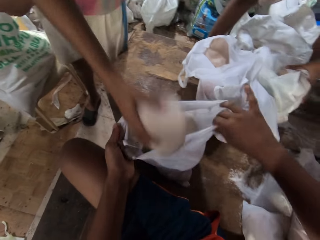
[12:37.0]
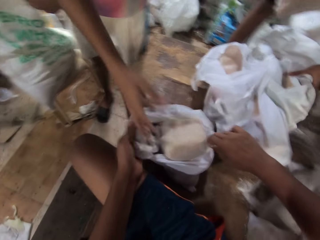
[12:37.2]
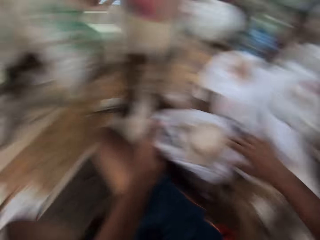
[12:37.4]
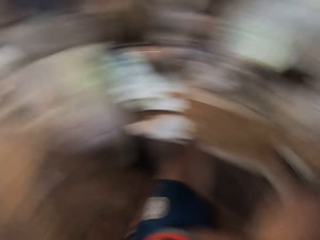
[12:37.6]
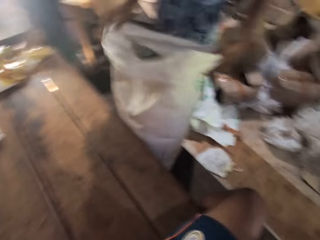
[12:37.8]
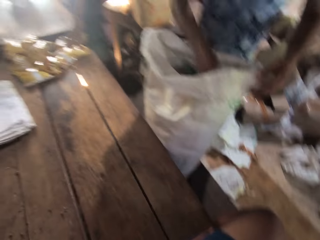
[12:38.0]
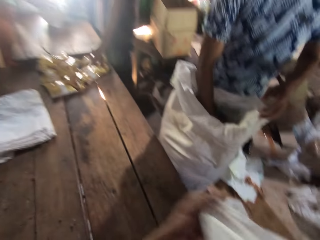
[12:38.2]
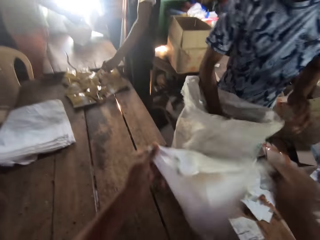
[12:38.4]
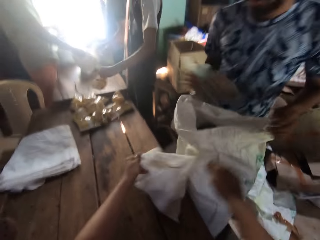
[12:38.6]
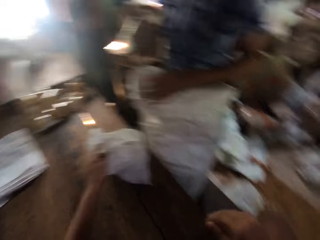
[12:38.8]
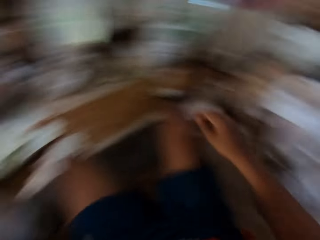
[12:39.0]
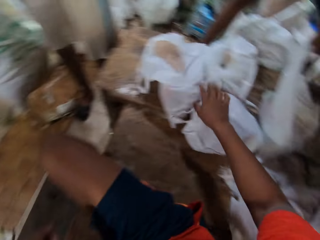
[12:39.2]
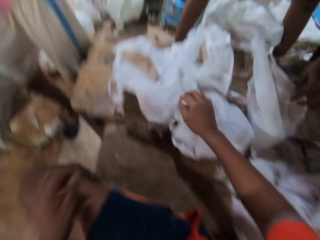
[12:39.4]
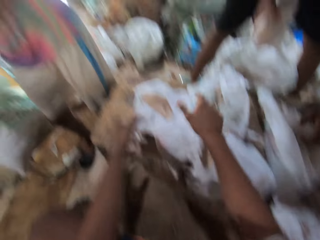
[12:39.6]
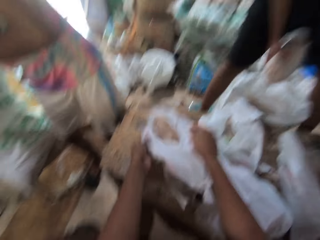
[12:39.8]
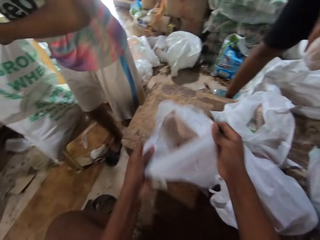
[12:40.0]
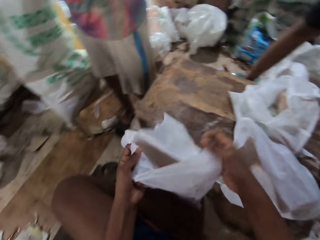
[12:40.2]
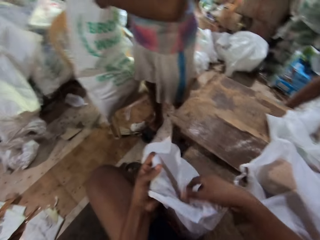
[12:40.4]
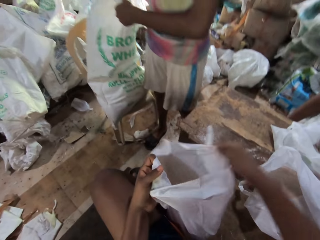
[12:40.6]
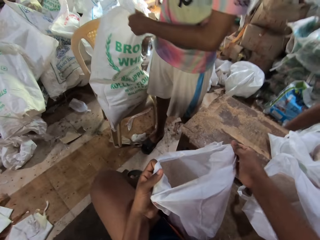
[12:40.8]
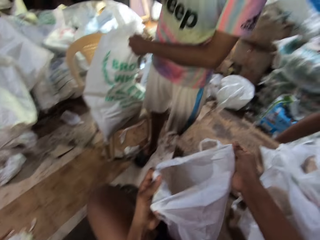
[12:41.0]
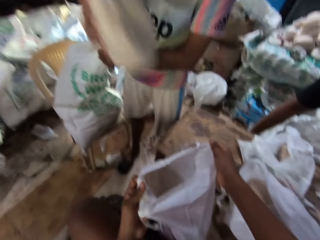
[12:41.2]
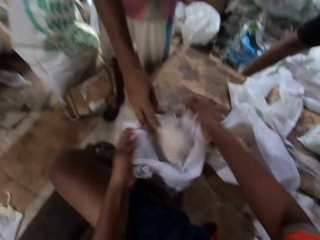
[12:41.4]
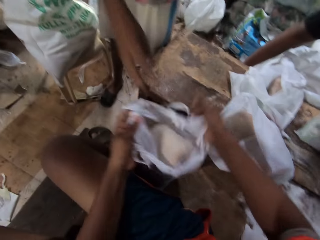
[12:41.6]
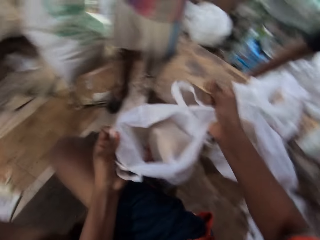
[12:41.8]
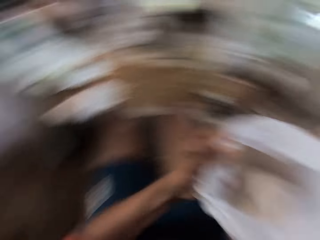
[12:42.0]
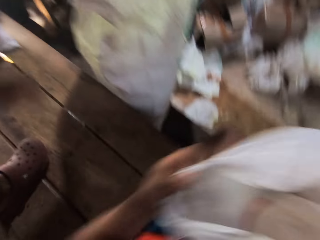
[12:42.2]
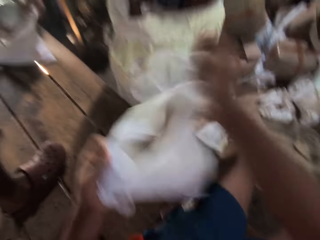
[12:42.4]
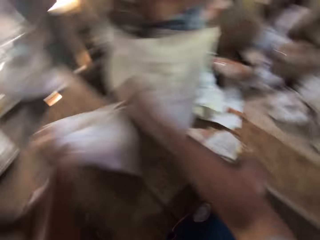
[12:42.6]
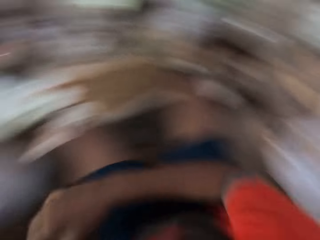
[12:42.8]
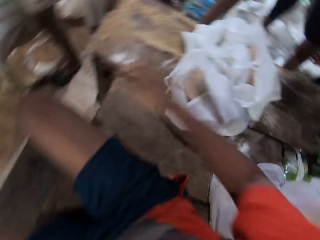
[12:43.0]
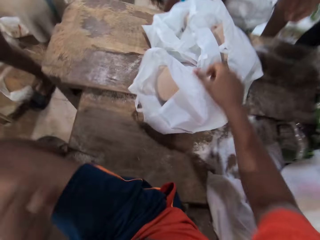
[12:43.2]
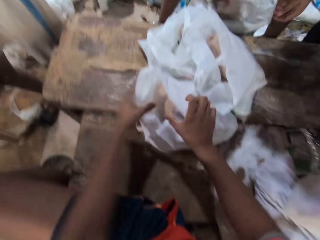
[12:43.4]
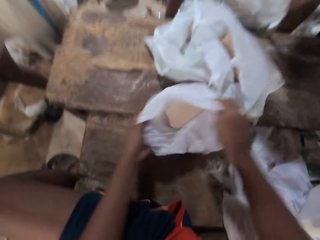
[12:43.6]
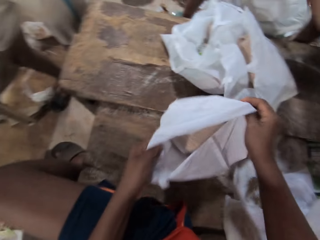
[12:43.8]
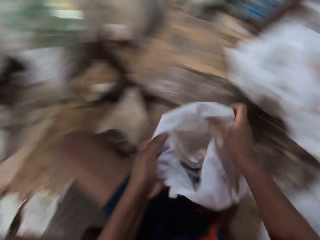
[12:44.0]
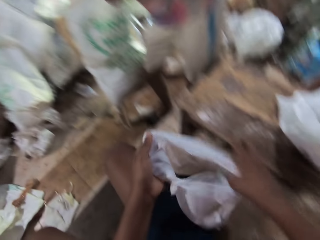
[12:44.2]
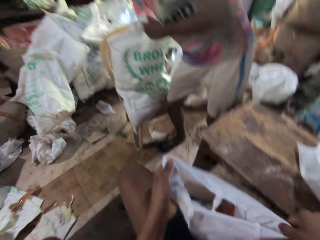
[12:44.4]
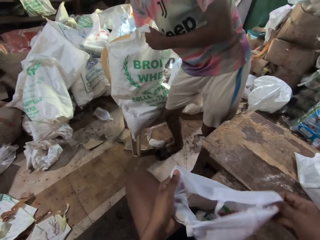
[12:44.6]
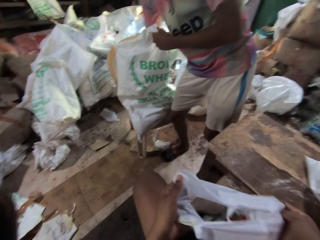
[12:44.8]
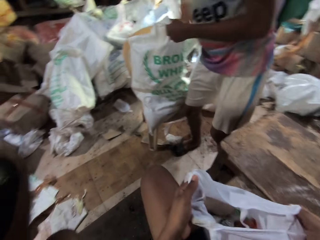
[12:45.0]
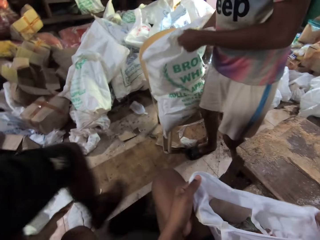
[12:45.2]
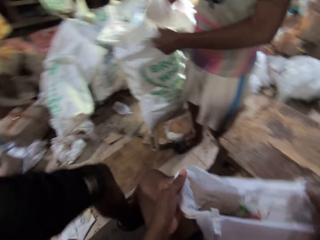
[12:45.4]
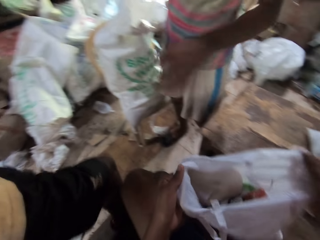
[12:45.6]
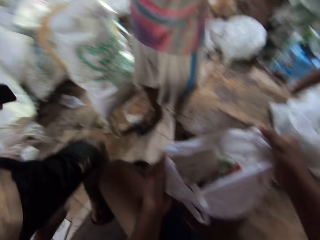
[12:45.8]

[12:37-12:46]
A man puts food stuff in the bag held by the camera wearer with his right hand. The camera wearer throws the bag of food stuff across the table with both hands. They pass the nylon bag to a person. They grab a bag of food stuff from the table with both hands. The man puts food stuff into the bag held by the camera wearer with his right hand. The camera wearer throws the bag of food stuff across the table with both hands. They carry the bag to the other side of the table. They grab a bag of food stuff from the table with both hands.

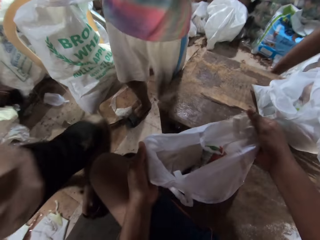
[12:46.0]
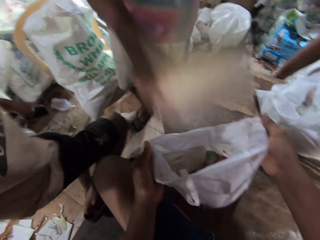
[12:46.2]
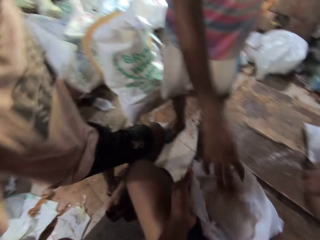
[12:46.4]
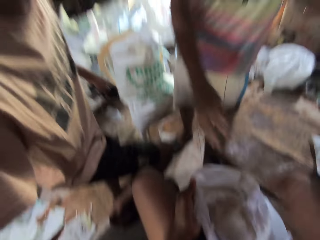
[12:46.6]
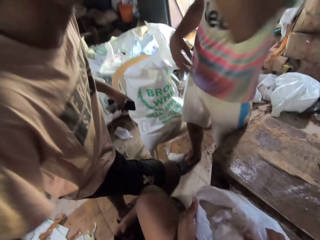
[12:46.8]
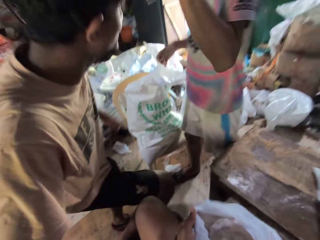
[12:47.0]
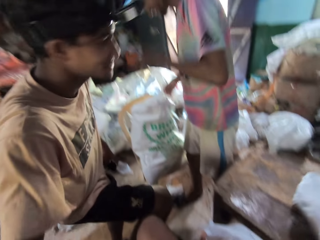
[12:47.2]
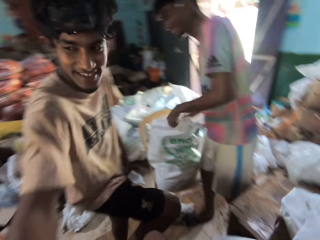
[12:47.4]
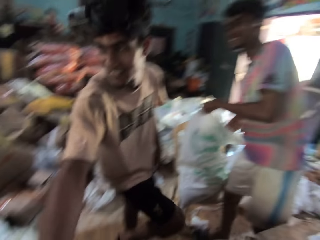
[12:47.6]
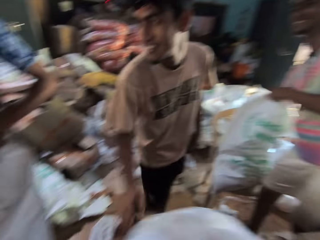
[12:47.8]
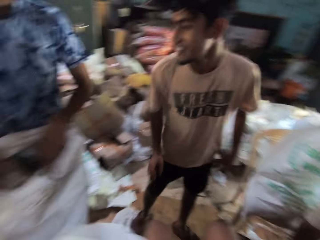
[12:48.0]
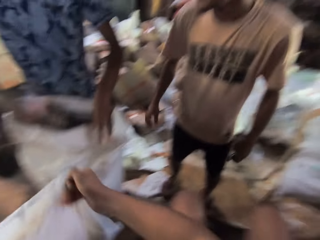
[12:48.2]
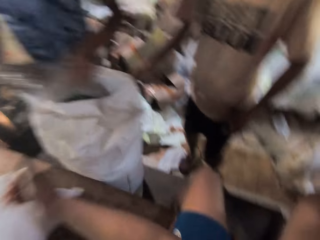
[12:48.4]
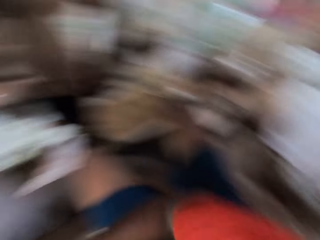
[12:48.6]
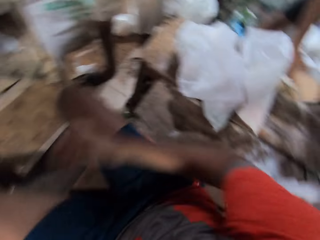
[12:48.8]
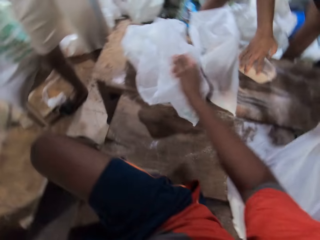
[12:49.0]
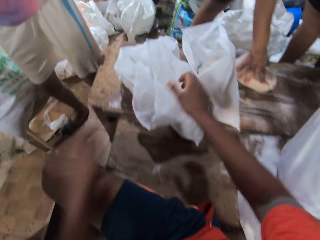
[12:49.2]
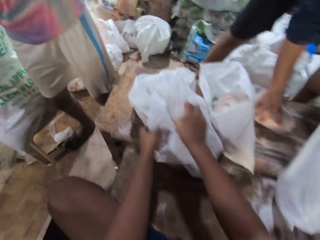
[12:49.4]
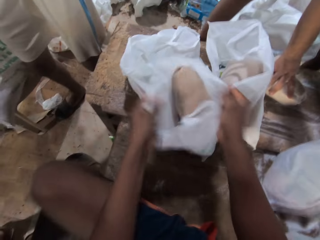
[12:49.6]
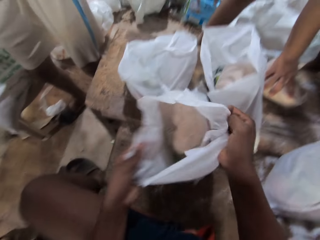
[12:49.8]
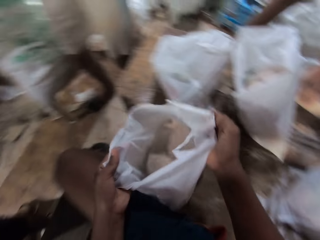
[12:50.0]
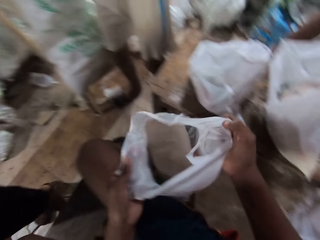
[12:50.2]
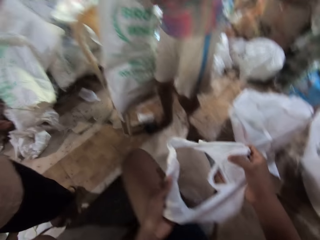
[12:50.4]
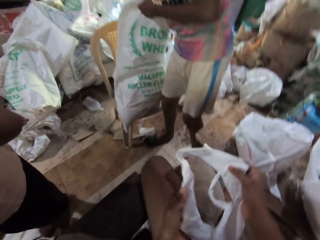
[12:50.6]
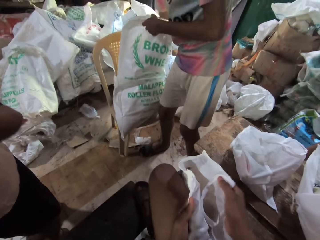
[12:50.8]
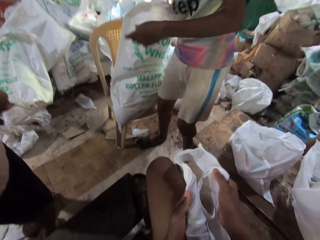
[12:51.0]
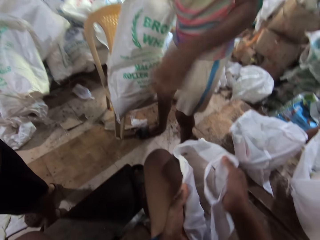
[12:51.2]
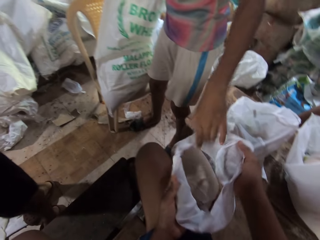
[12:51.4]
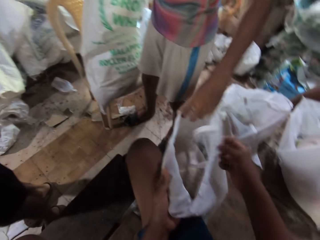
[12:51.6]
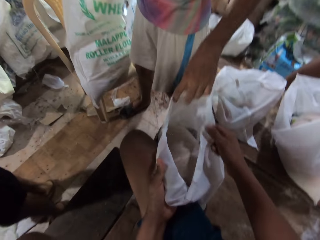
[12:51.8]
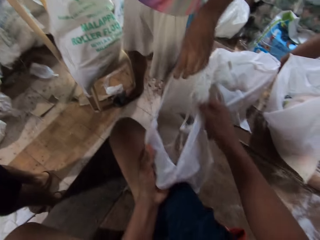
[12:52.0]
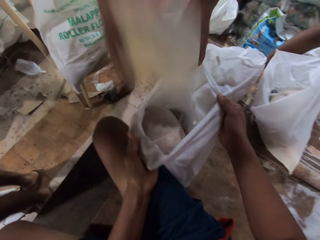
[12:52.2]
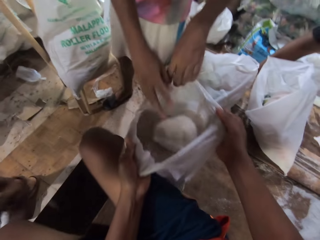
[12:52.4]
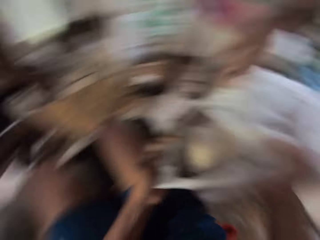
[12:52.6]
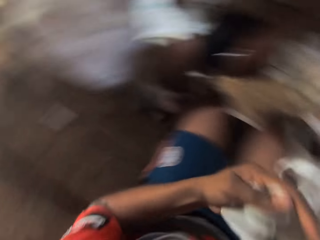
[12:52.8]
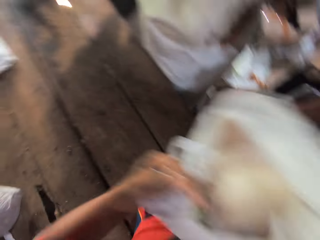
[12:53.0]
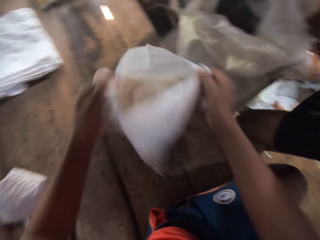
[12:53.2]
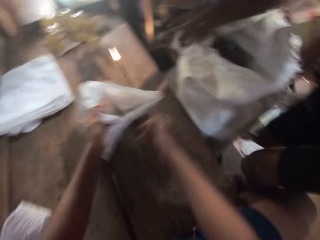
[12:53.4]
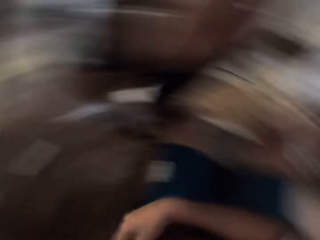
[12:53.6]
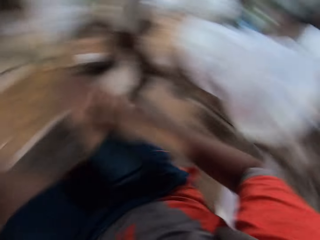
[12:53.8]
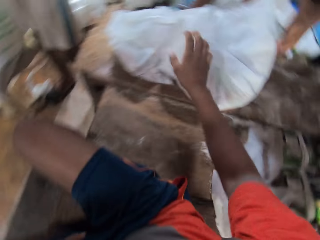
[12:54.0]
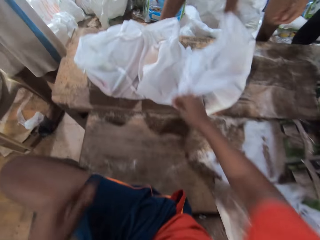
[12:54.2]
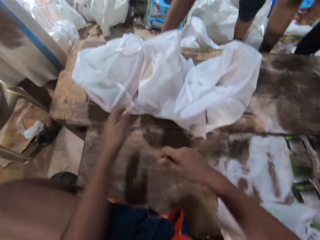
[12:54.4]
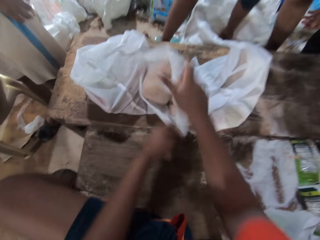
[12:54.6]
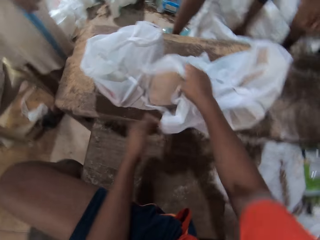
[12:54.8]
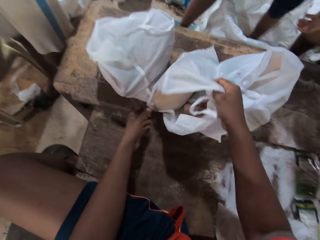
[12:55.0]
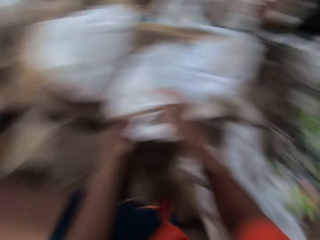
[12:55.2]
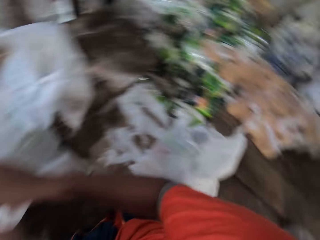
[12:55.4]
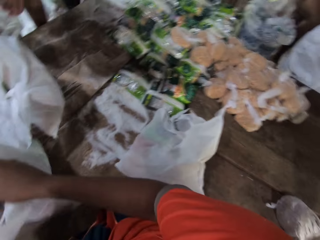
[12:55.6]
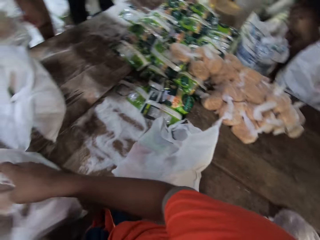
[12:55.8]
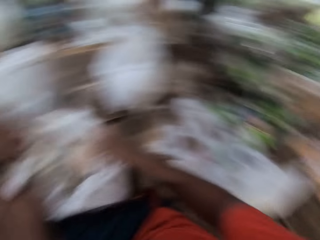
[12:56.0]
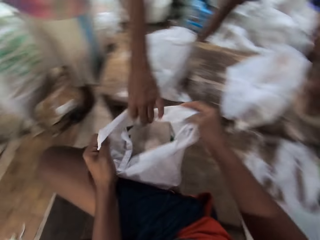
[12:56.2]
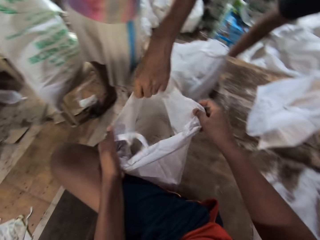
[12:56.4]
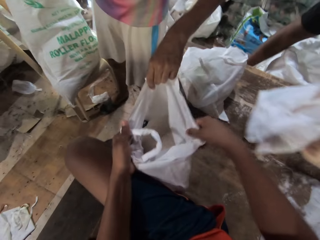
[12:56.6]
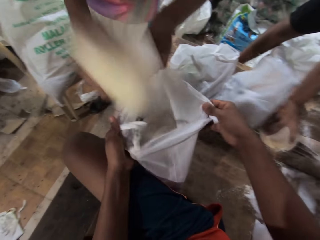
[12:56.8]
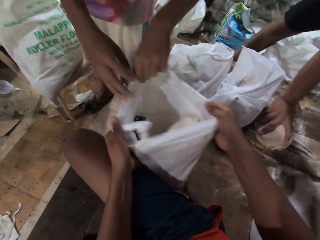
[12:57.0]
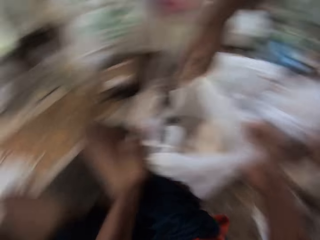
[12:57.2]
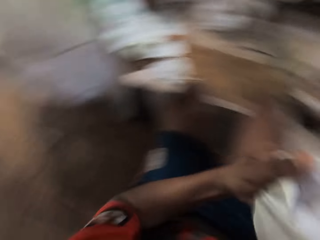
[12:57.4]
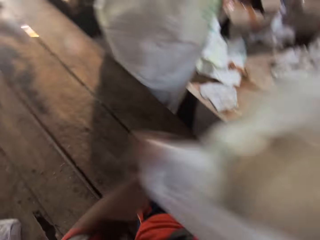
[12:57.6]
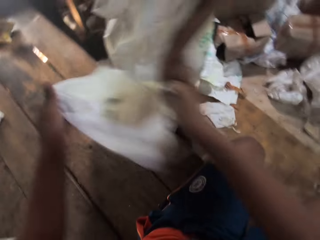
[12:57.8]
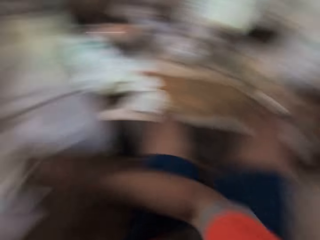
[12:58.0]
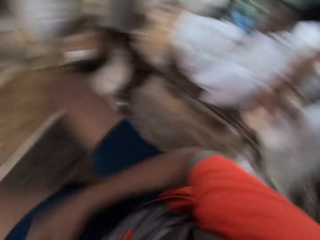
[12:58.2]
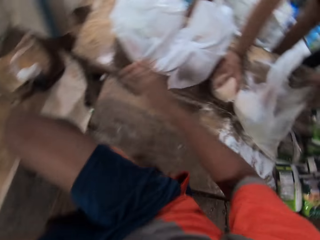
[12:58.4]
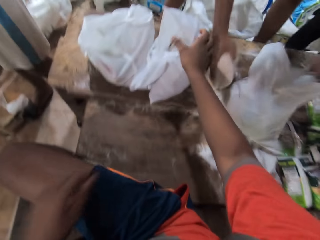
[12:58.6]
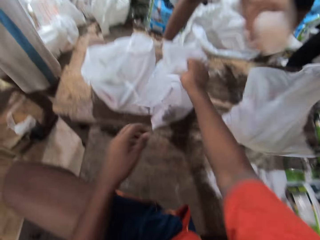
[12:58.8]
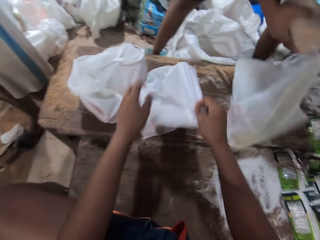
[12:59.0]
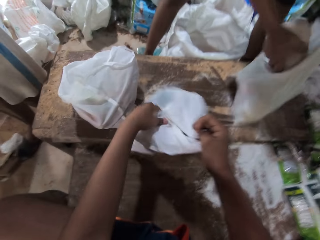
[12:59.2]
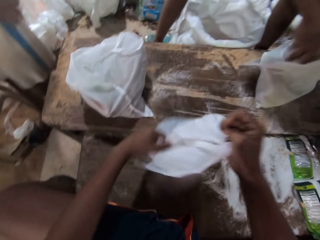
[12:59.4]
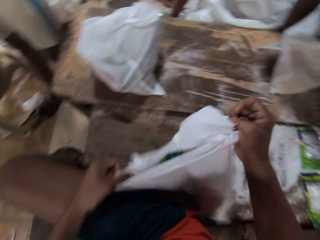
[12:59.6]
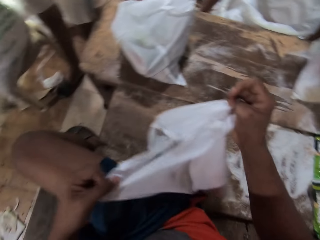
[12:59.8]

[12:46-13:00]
A man puts food stuff into the bag held by the camera wearer with his right hand. The camera wearer throws the bag of food stuff across the table with both hands. They carry the bag to the other side of the table. They grab a bag of food stuff from the table with both hands. The man holds the bag of food stuff in the camera wearer's hands with his left hand. He puts food stuff into the bag held by the camera wearer with his right hand. The camera wearer throws the bag of food stuff across the table with both hands. They carry the bag to the other side of the table. They grab a bag of food stuff from the table with both hands. The man holds the bag in the camera wearer's hands. He puts food stuff into the bag held by the camera wearer with his right hand. The camera wearer carries the bag to the other side of the table. They throw the bag of food stuff across the table with both hands. They grab a bag of food stuff from the table with both hands.
